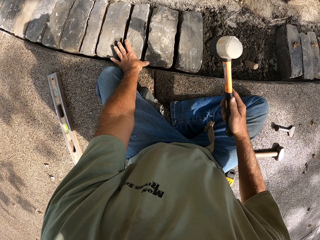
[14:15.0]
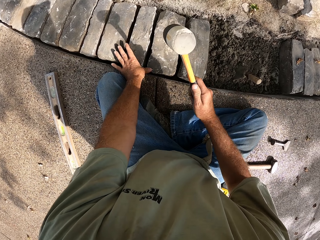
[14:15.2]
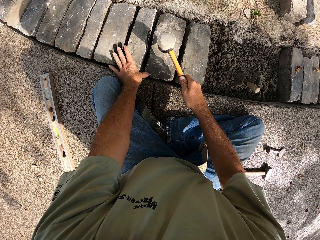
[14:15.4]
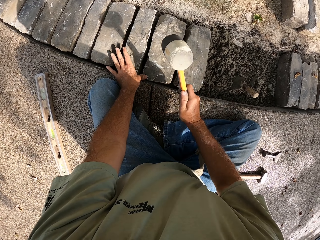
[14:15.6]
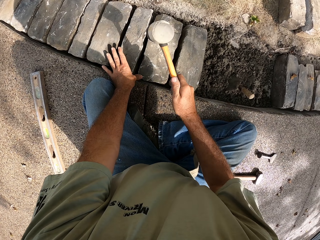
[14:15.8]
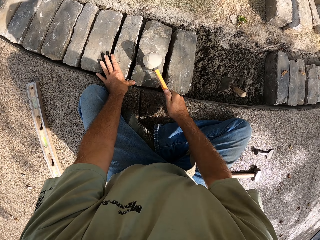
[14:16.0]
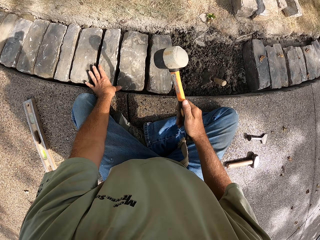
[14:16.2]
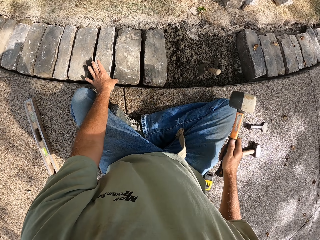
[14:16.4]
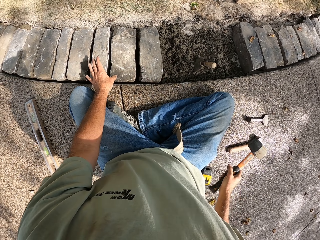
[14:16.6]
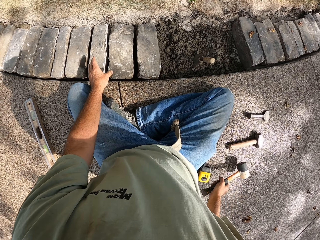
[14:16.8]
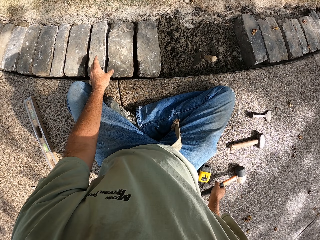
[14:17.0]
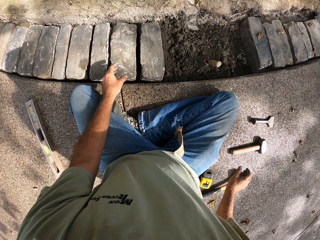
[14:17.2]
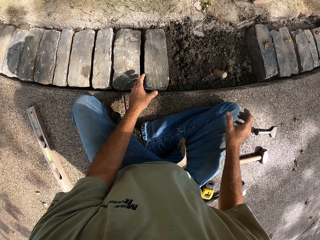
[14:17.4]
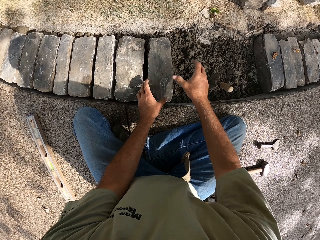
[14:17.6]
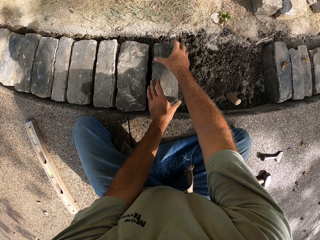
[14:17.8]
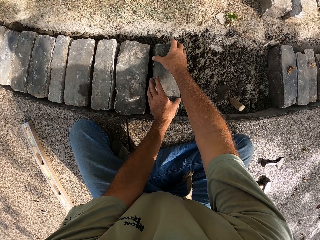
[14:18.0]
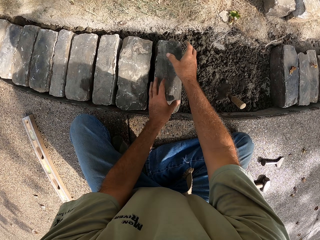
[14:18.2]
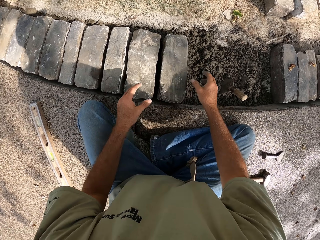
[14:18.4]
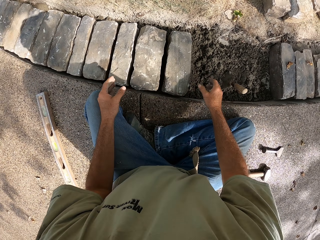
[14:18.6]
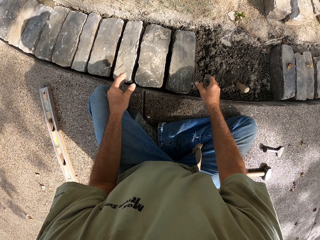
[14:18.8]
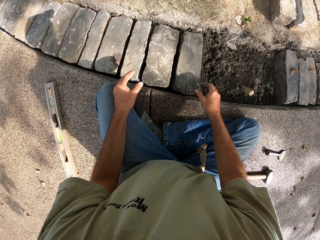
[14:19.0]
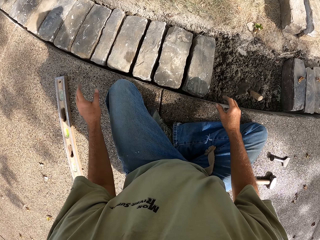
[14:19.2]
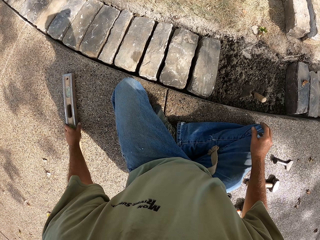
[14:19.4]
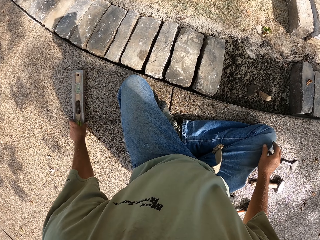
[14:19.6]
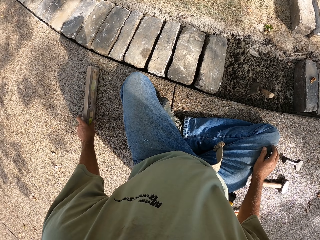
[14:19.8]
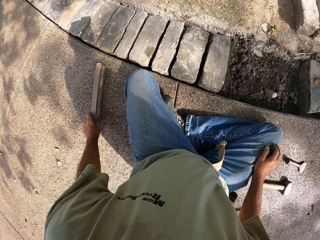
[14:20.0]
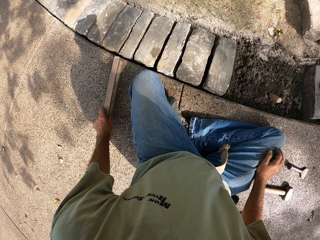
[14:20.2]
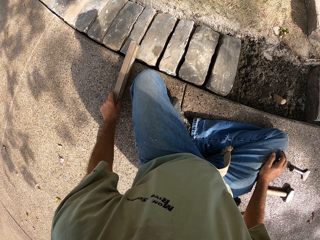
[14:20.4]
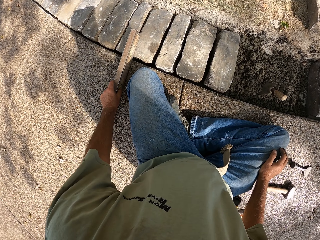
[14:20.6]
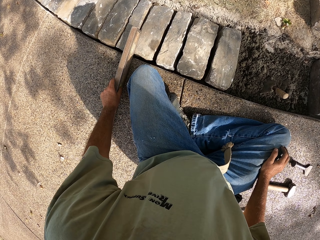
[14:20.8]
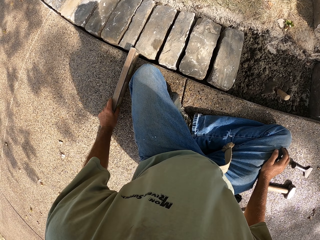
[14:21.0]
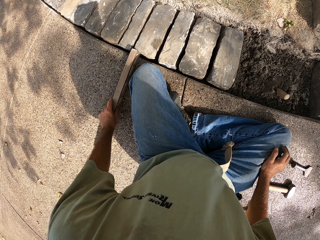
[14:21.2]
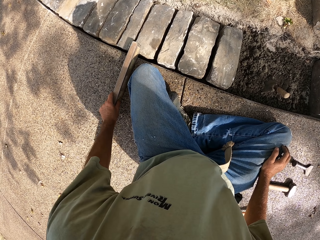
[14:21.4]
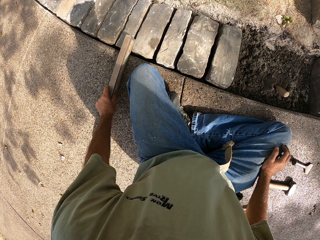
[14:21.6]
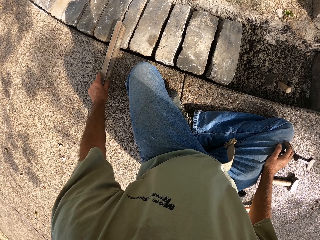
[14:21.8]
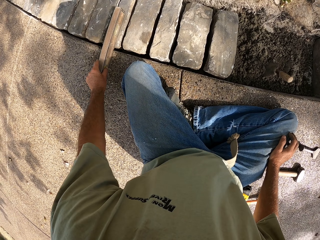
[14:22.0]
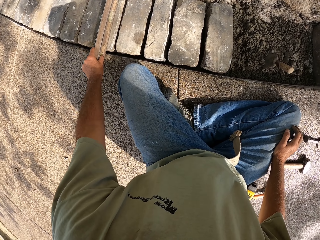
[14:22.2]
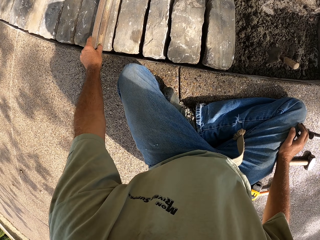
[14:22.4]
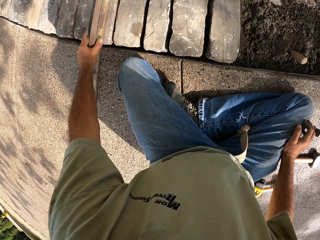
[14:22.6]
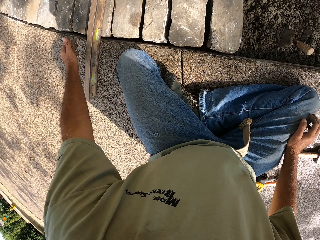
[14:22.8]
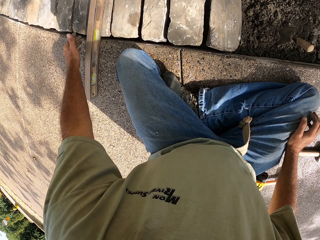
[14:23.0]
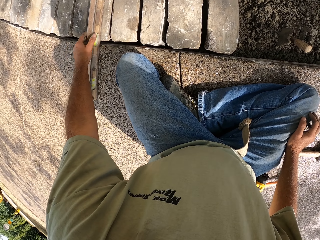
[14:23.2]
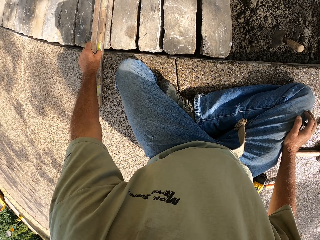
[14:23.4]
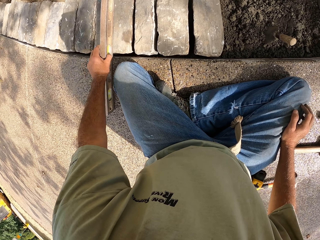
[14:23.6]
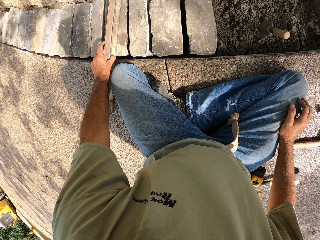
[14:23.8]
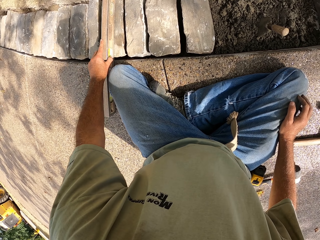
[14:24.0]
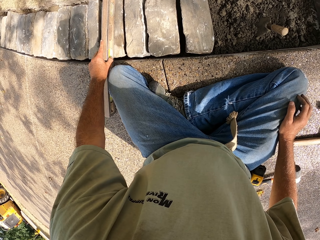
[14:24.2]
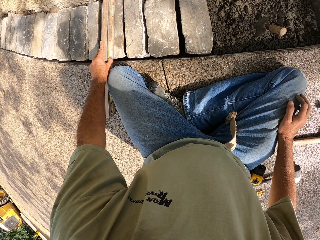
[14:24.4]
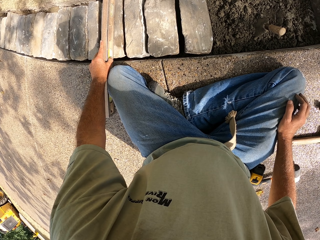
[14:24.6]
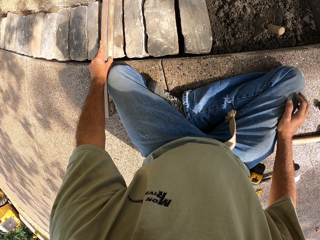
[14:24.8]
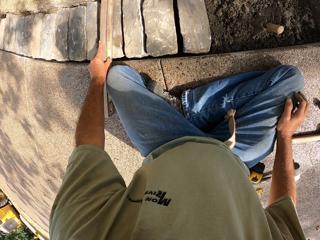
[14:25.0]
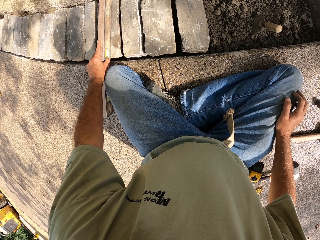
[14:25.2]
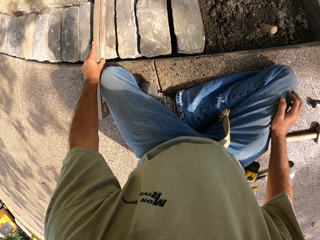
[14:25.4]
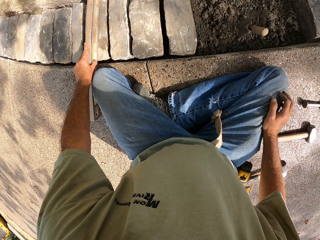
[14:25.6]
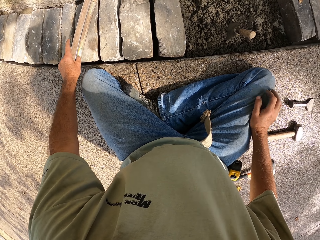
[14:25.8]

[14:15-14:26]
The camera wearer picks up a hammer with his right hand. He beats the block with the hammer. He puts the hammer on the ground. He picks up the metal with his left hand. He puts the metal on the block. He does something.

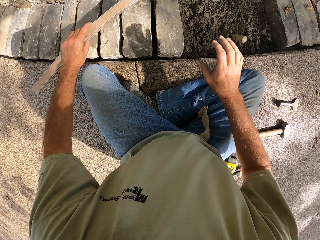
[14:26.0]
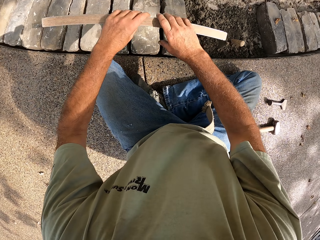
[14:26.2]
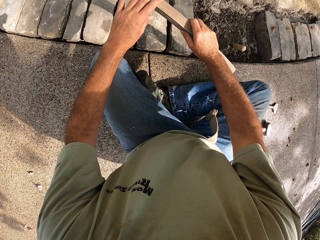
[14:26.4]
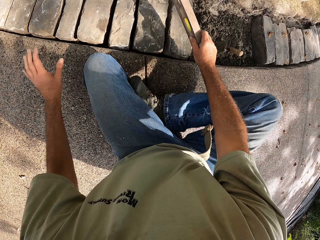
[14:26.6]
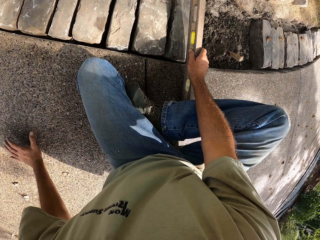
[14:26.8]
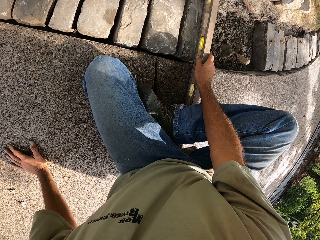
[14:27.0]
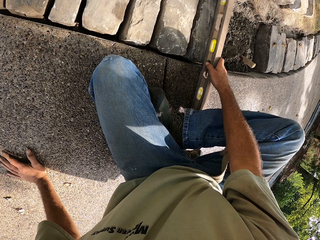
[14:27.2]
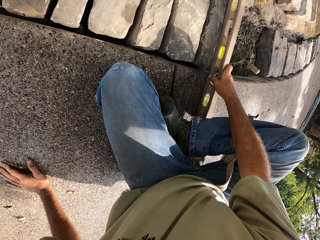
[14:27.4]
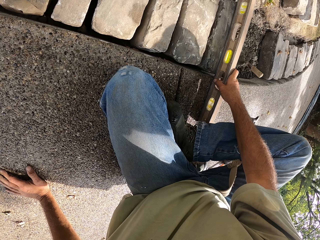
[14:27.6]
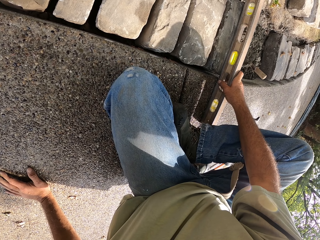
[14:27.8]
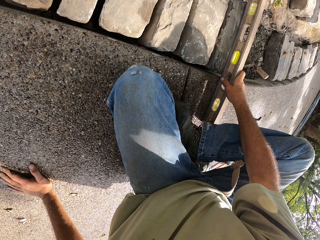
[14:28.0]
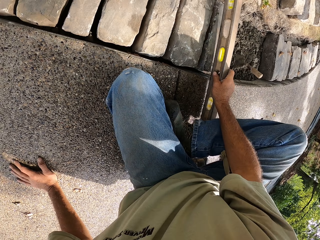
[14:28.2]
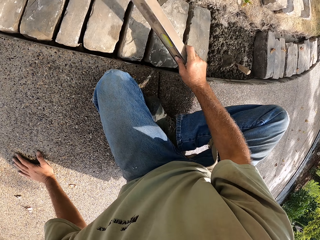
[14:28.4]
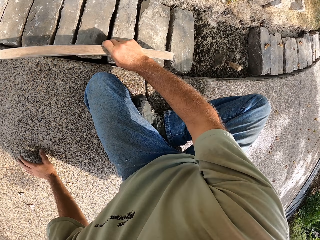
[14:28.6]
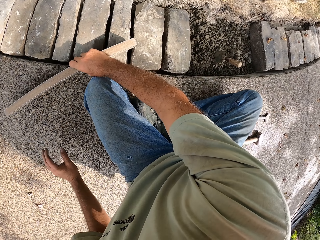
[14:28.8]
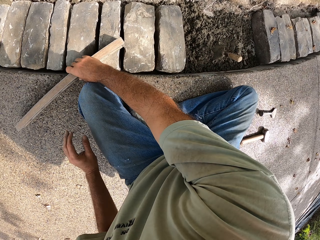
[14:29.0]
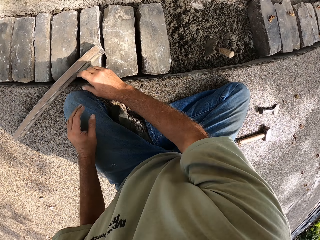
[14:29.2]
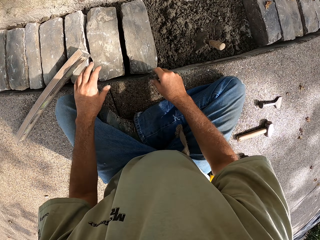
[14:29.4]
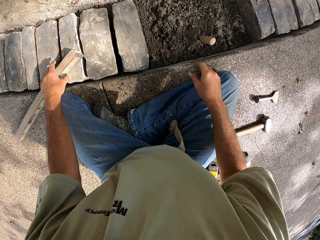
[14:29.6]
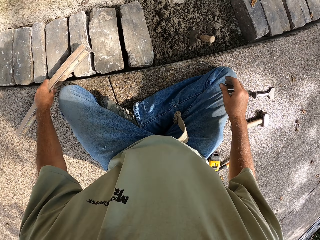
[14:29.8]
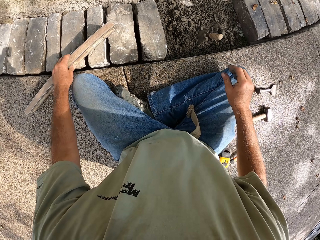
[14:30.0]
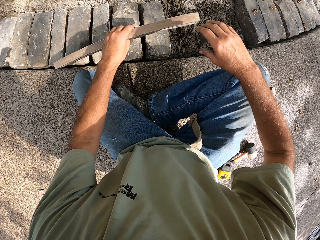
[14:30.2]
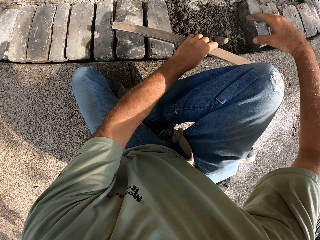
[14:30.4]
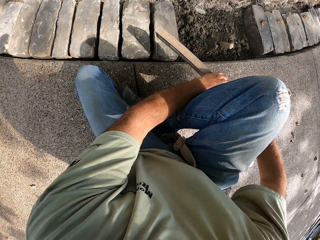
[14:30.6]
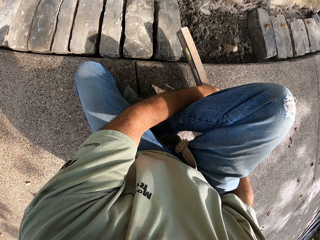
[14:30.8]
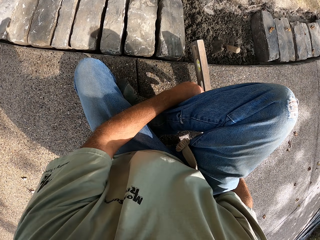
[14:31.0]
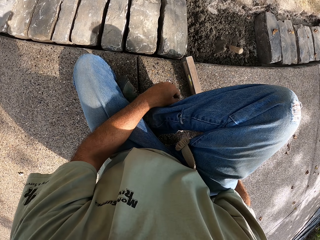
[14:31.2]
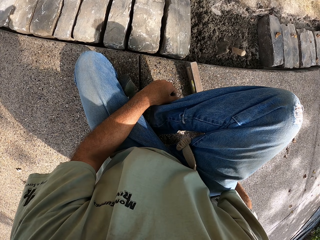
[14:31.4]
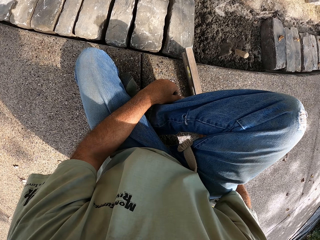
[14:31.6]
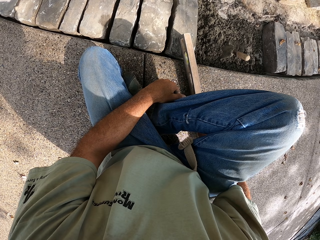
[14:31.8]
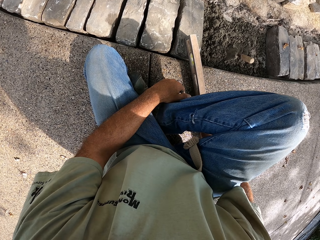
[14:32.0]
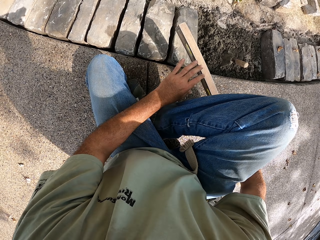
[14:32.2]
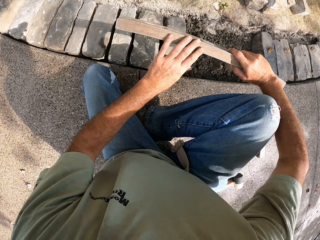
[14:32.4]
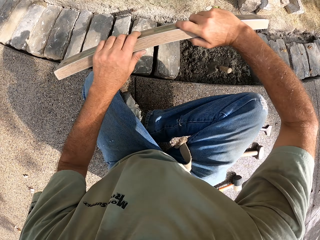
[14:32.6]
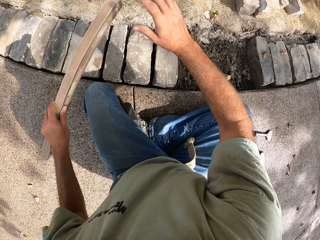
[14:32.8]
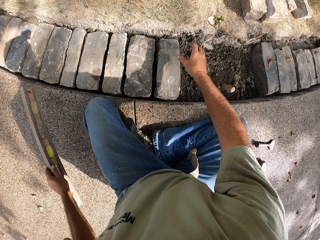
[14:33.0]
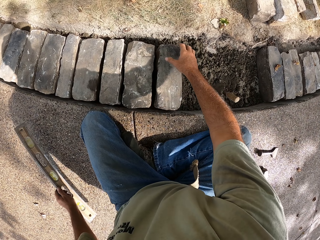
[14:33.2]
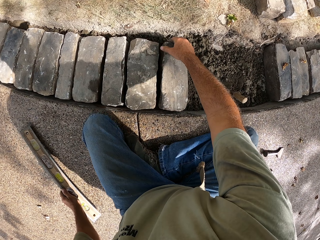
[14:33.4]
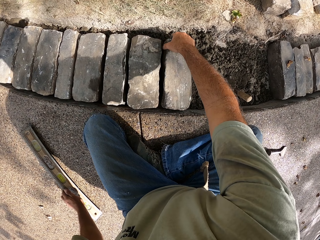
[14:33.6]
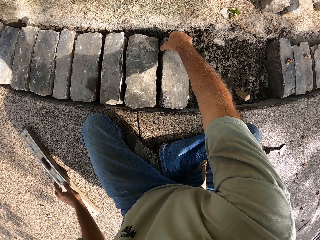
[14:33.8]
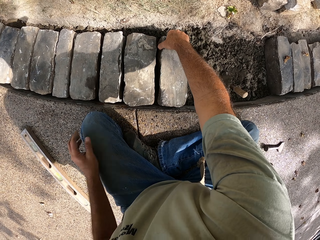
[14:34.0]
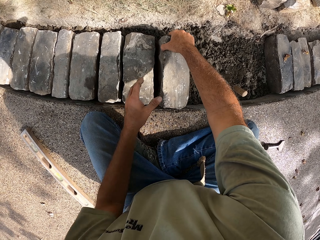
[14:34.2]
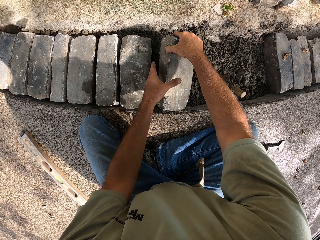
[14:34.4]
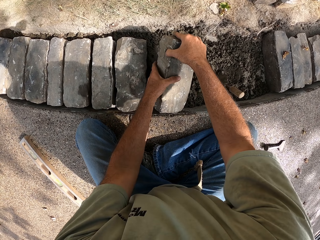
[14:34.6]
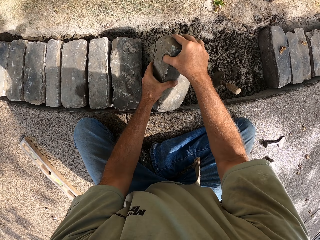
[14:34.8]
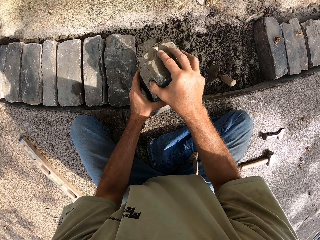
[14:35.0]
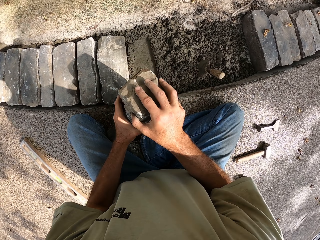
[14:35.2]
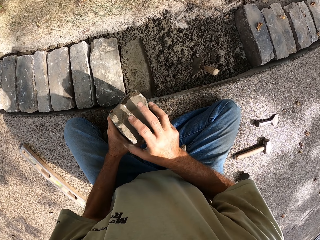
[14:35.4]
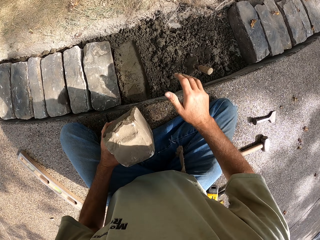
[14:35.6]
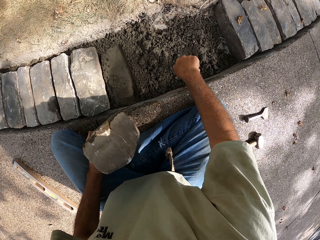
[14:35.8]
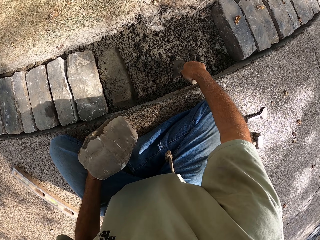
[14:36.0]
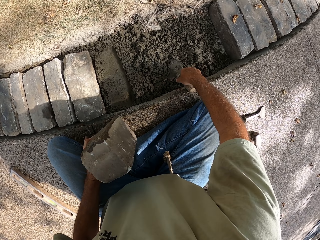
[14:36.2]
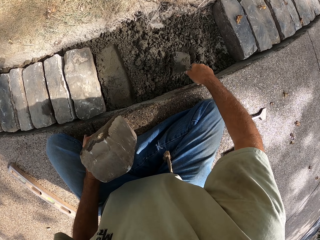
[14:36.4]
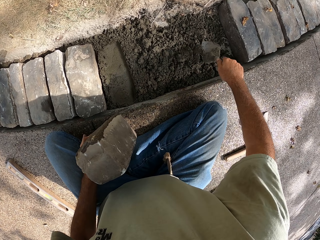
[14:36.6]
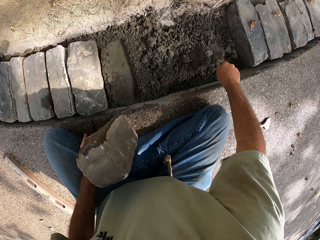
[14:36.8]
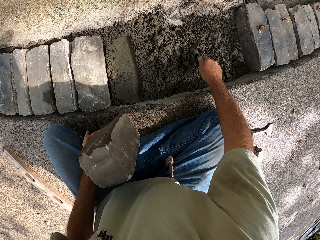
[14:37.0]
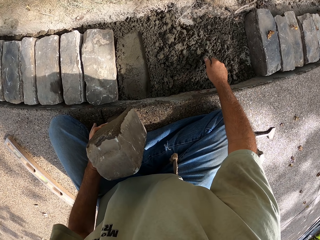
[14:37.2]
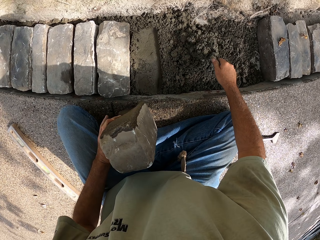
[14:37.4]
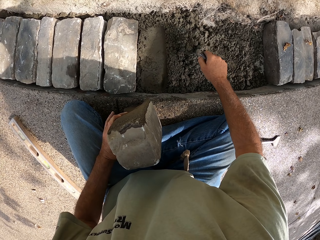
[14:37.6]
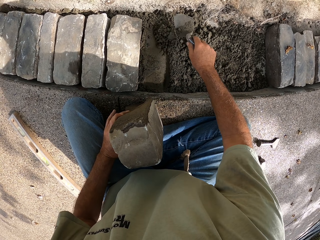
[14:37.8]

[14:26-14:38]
The camera wearer transfers the metal from his left hand to his right hand. He puts the metal on the ground with his right hand. He puts the metal on his right side of the ground. He puts the metal on the block. He puts the metal on the ground with his left hand. He removes the brick. He picks up a block from the concrete with both hands. He takes concrete with the trowel with his right hand.
